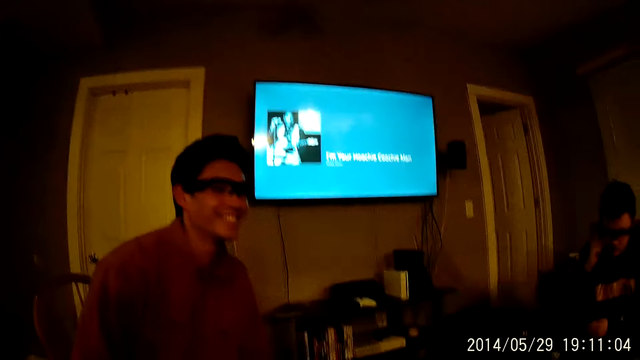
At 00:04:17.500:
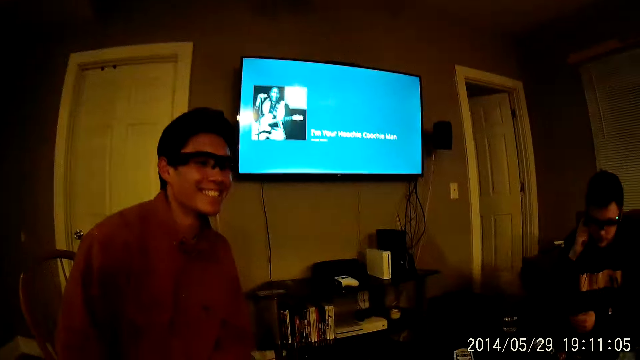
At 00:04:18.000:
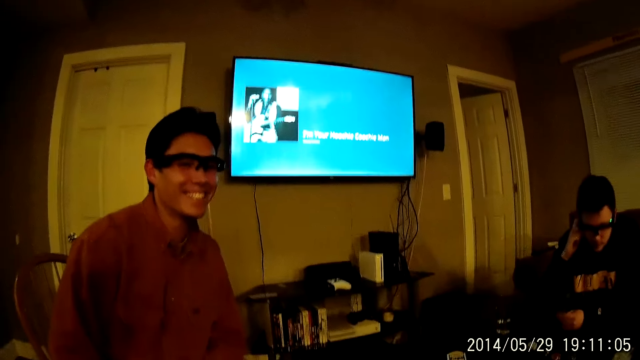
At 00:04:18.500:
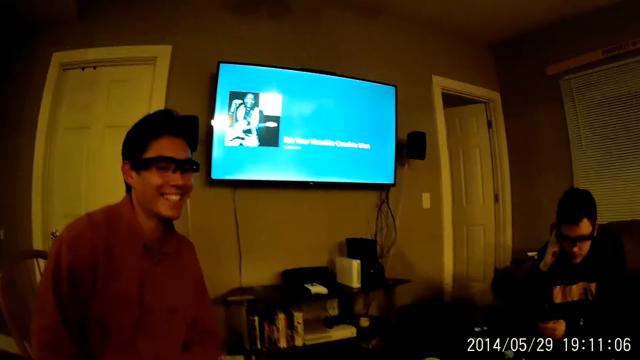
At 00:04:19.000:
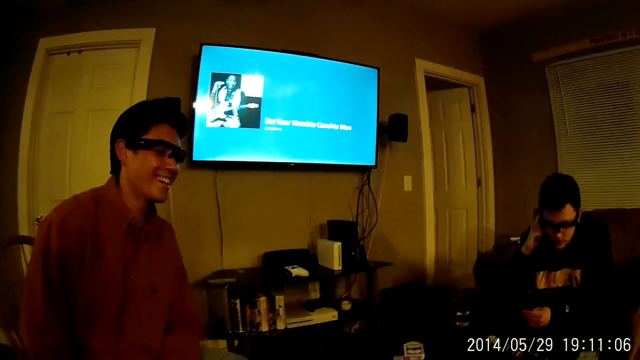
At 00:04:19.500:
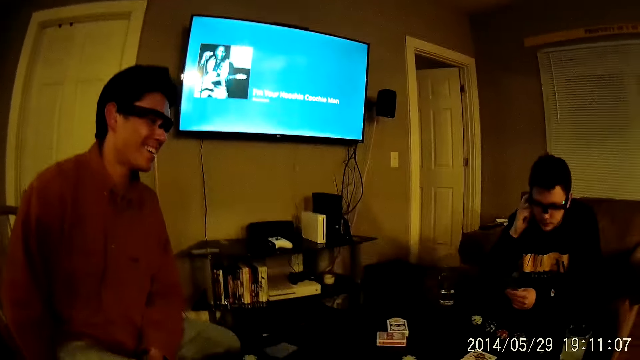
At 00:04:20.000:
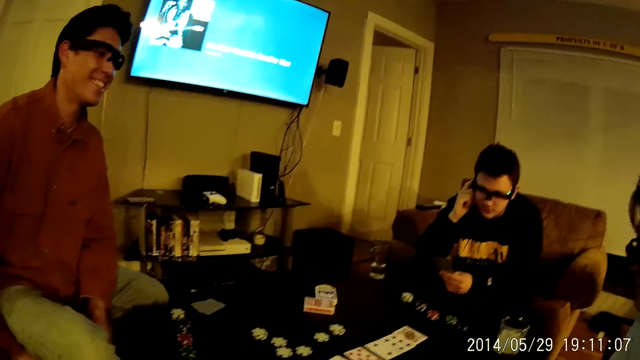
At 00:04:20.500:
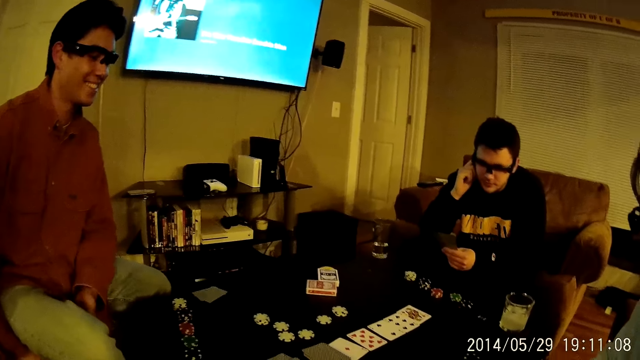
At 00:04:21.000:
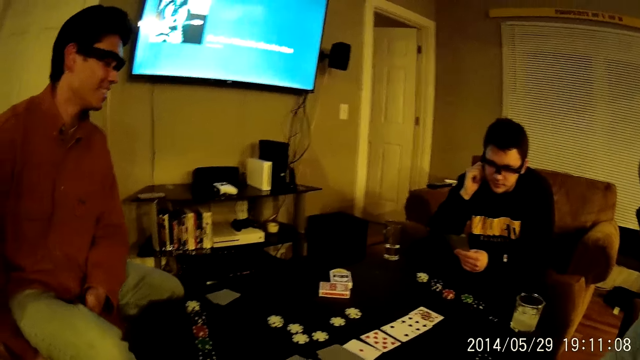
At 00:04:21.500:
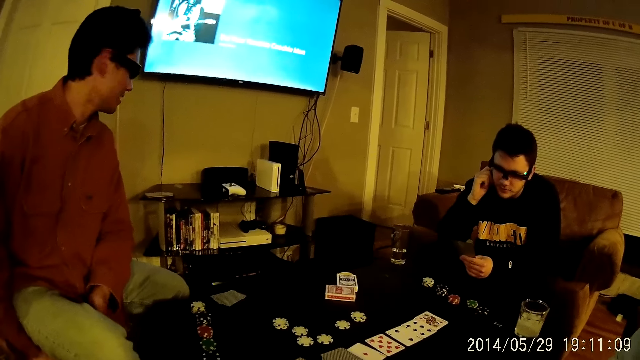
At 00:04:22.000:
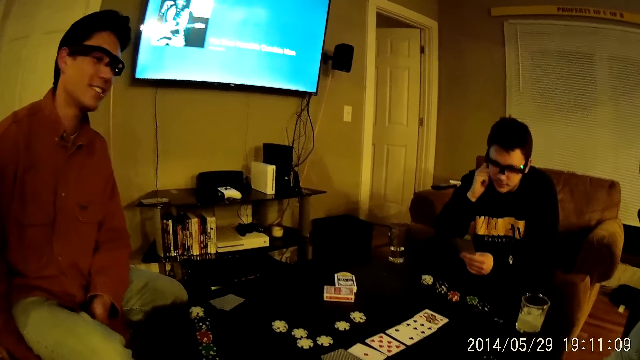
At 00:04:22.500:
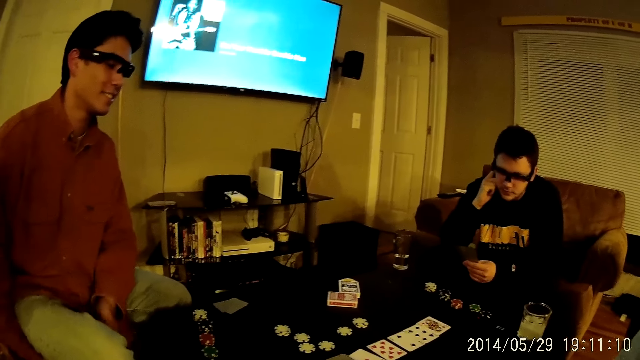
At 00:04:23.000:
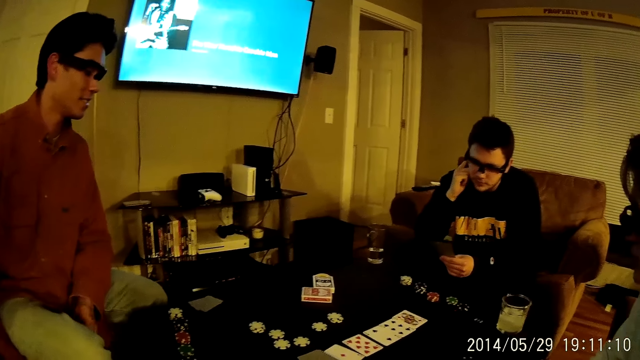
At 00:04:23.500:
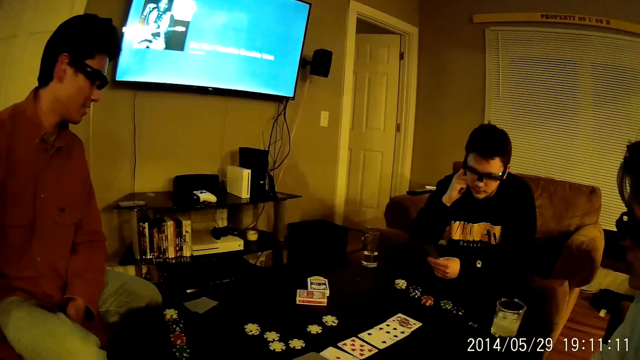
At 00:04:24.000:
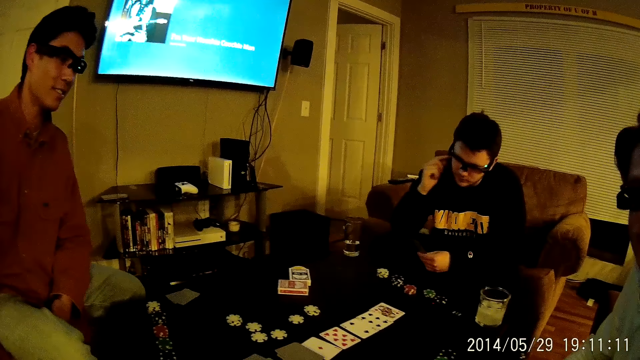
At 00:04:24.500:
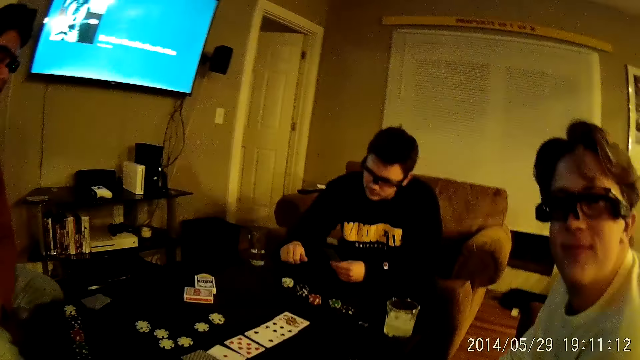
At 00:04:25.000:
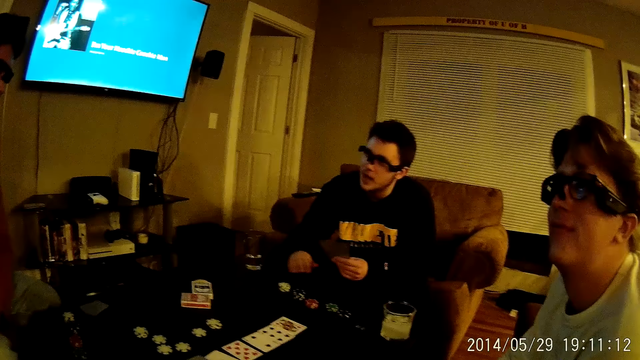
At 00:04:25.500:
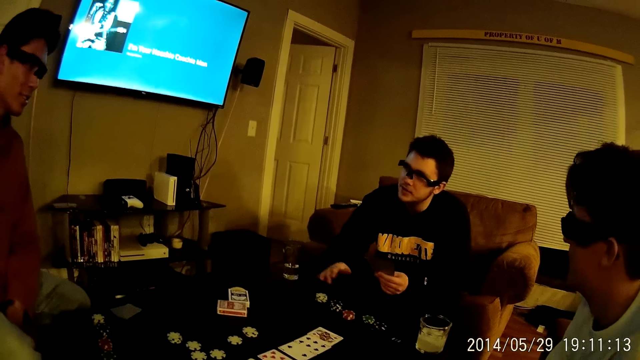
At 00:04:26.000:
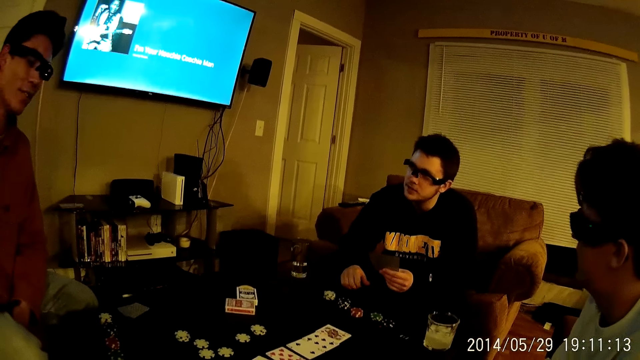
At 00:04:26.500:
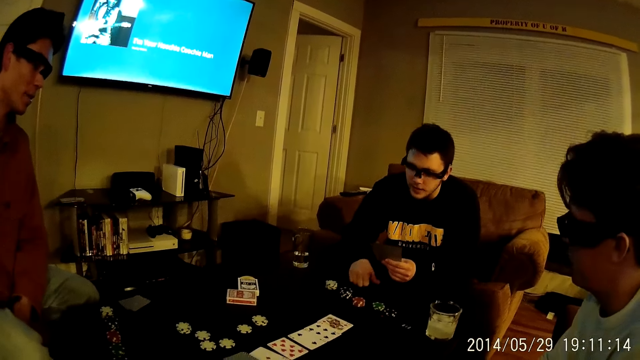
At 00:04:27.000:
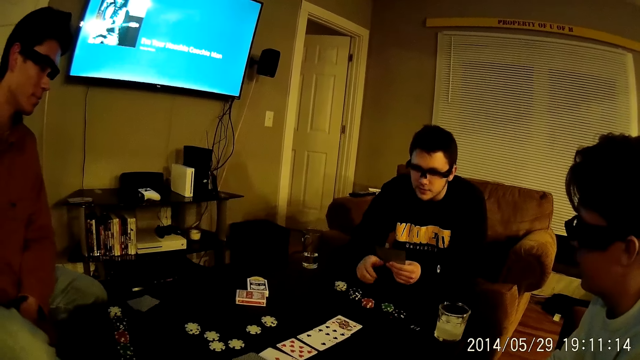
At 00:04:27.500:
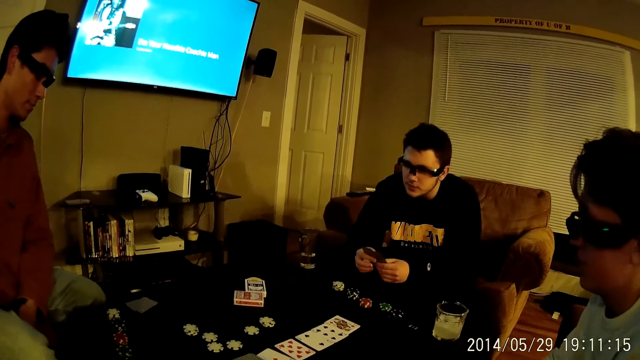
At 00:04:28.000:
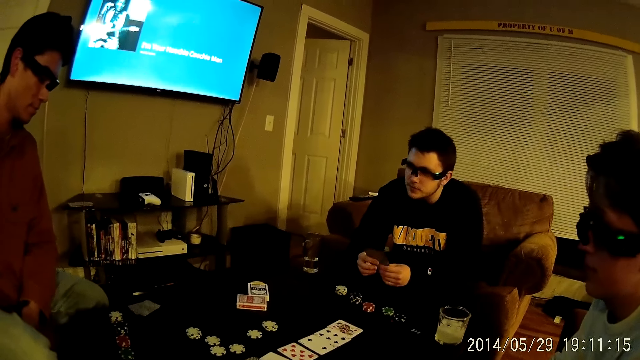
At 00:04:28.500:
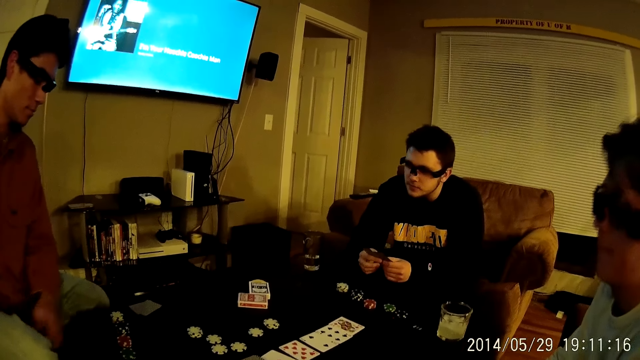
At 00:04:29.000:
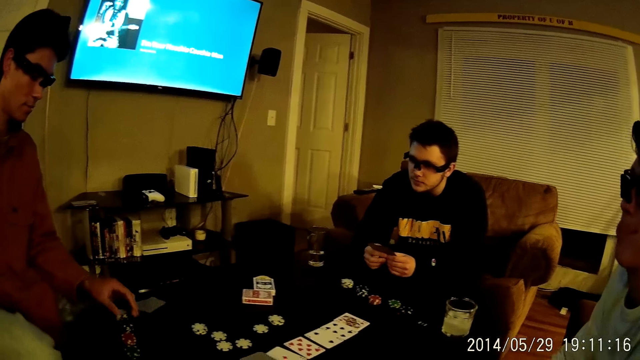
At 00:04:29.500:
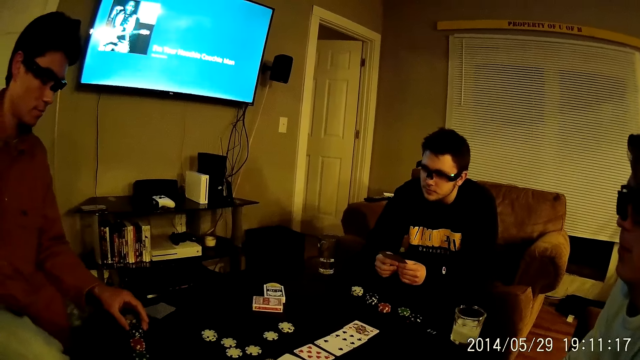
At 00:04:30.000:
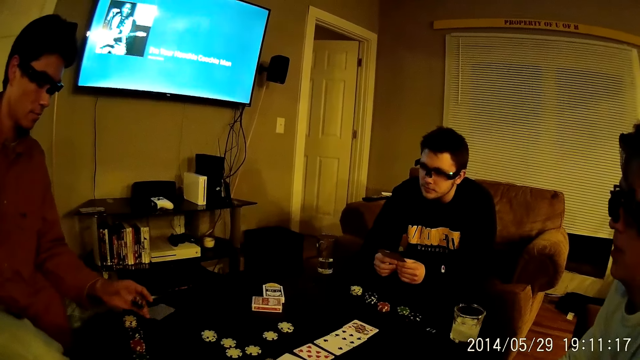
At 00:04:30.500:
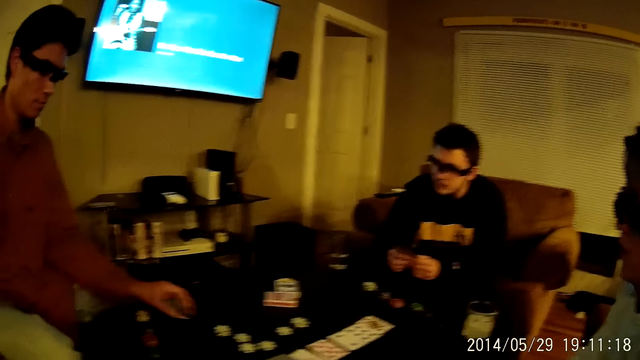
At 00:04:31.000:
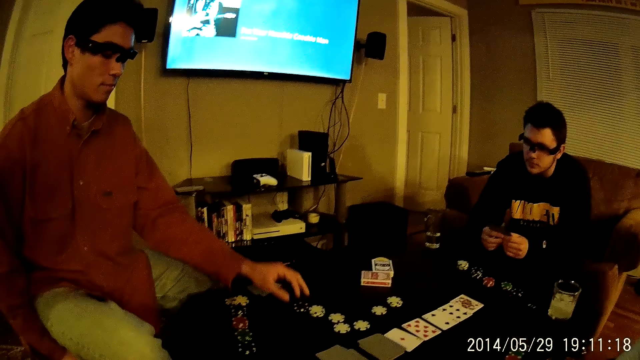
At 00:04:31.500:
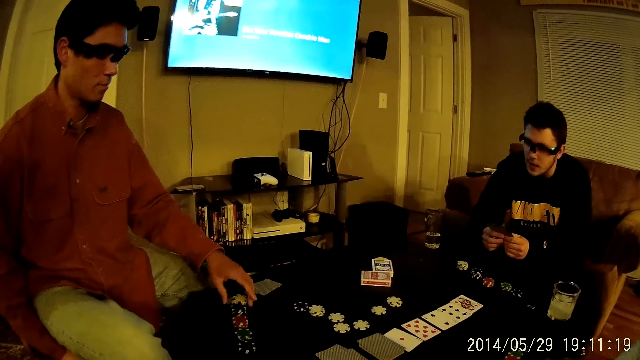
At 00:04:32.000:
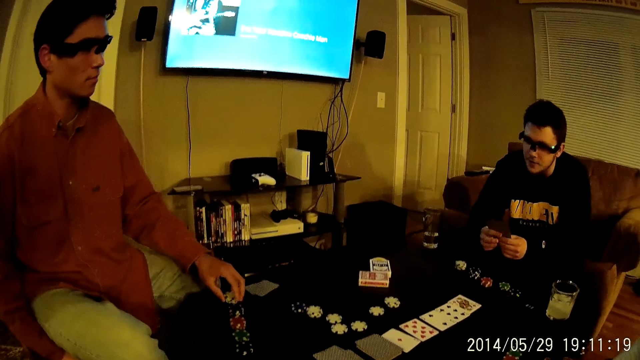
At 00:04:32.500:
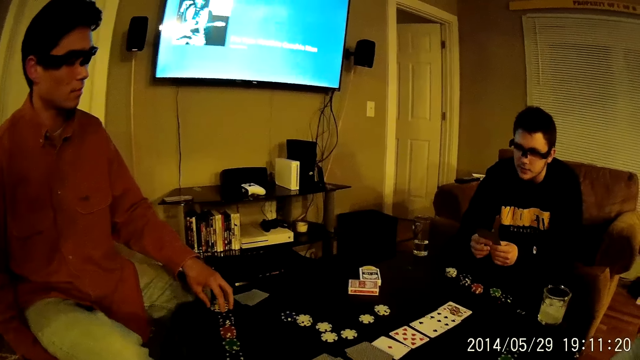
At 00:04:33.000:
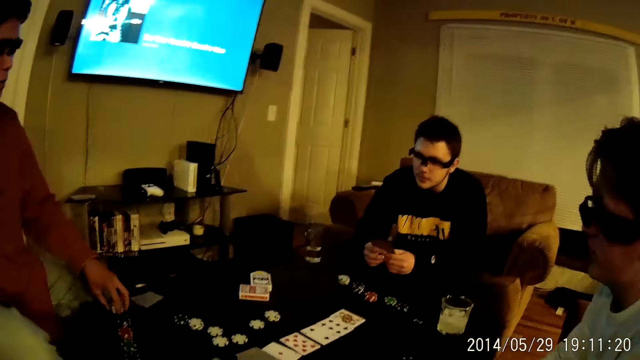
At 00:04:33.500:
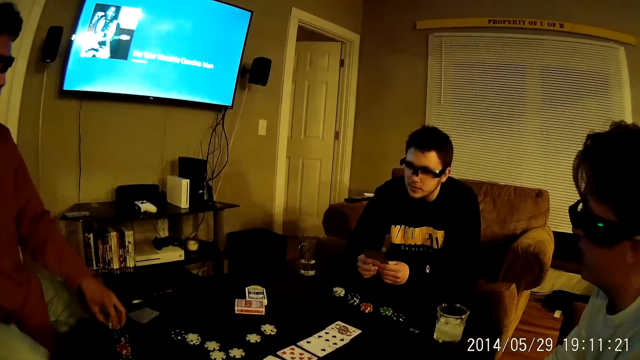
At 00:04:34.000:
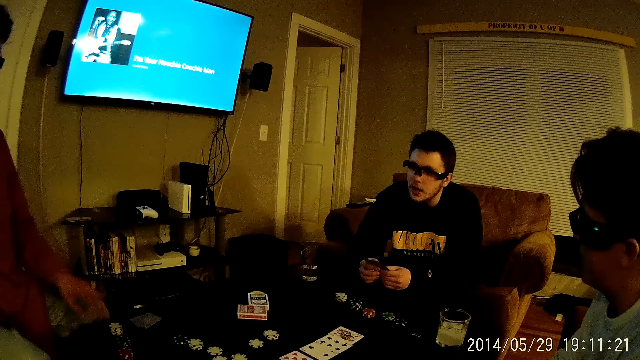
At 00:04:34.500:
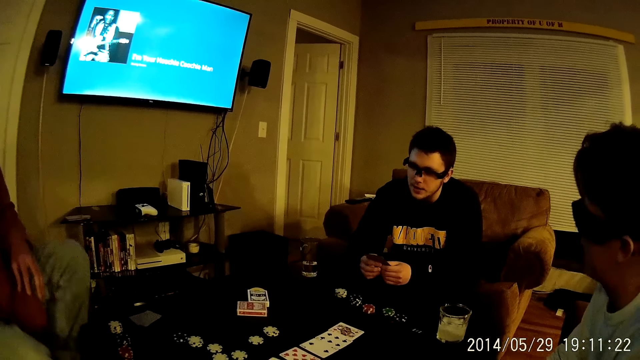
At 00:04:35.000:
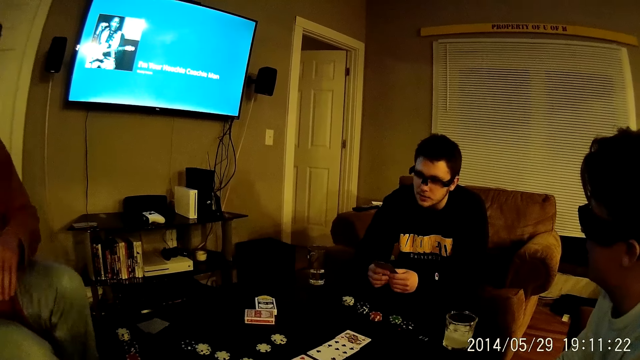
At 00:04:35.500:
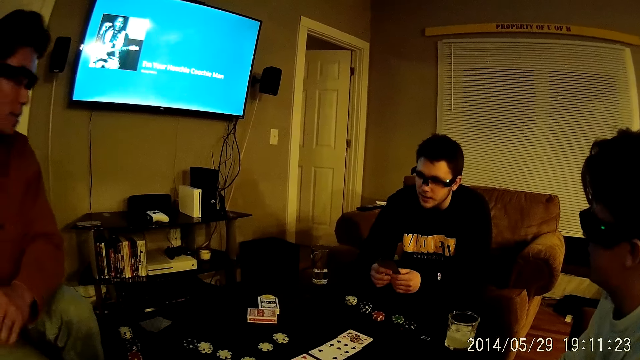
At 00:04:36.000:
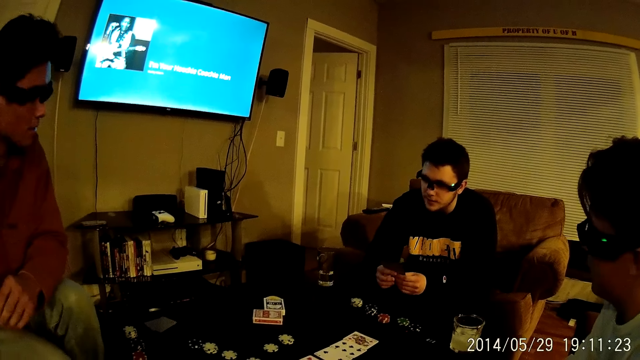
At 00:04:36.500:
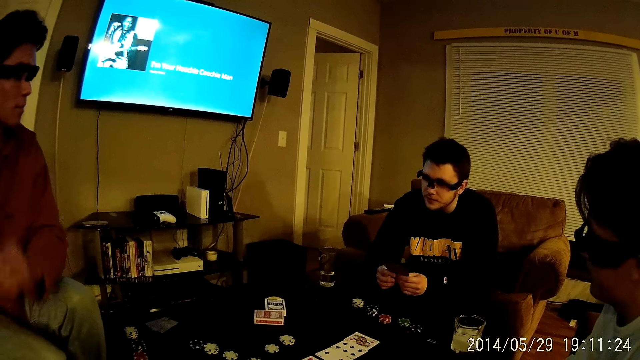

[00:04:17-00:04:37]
The camera wearer talks to a man. Another man talks to the camera wearer. The camera wearer talks to the second man. A third man talks to the first man. The first man talks to the third man. The third man knocks the table with his right hand and talks to the first man. The second man talks to the first man. The first man picks up the dice on the table. He picks up a coin from the stack of coins on the table with his left hand. He drops the coin on the table with his left hand. He puts the dice on the table. He adjusts the stack of coins on the table with his left hand. He touches the dice on the table. He talks to the third man. The second man talks to the third man. He talks to the third man again. The third man talks to the first man.
